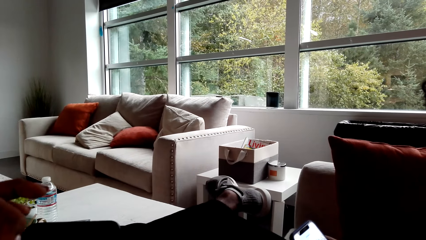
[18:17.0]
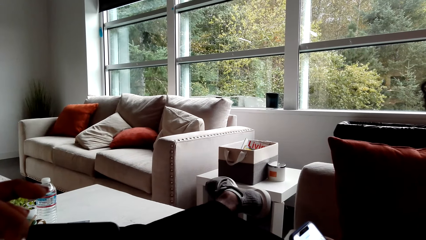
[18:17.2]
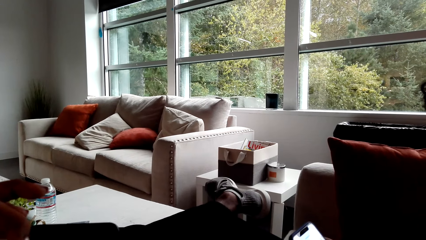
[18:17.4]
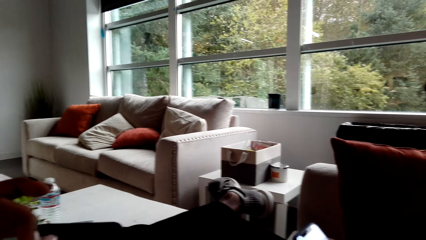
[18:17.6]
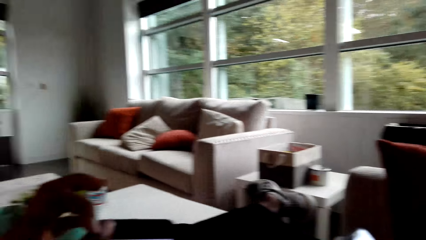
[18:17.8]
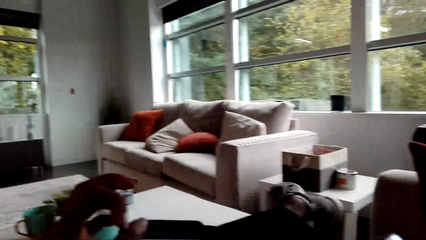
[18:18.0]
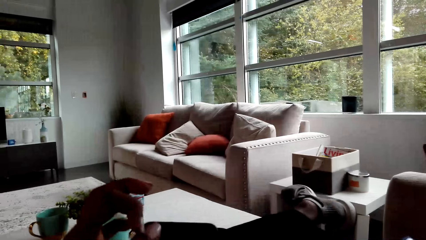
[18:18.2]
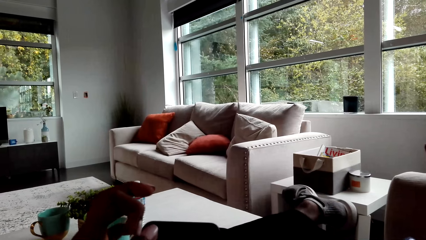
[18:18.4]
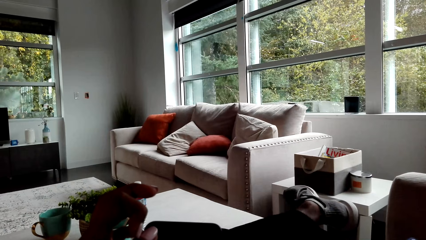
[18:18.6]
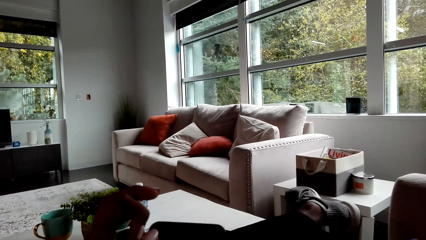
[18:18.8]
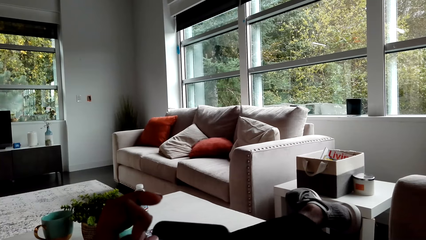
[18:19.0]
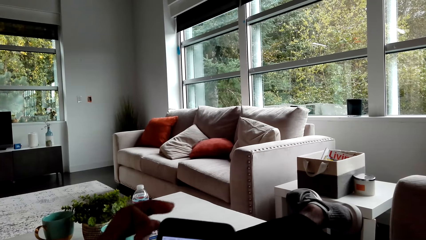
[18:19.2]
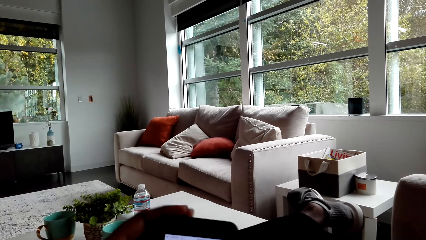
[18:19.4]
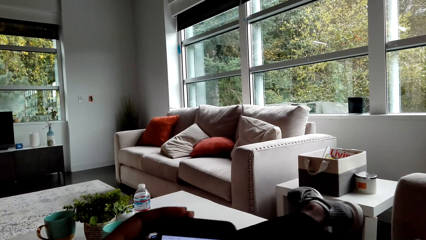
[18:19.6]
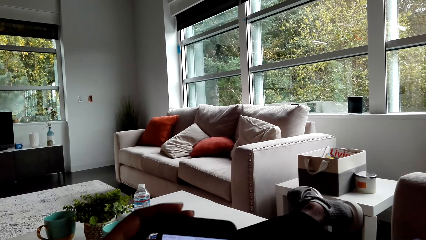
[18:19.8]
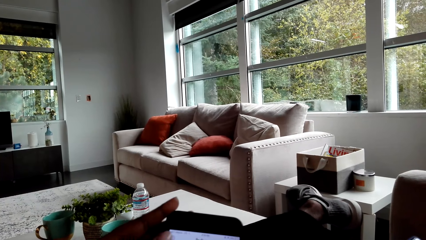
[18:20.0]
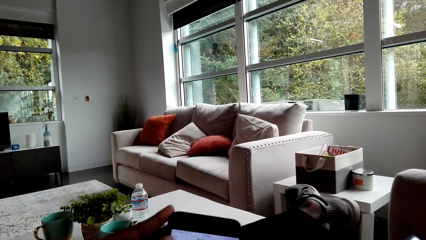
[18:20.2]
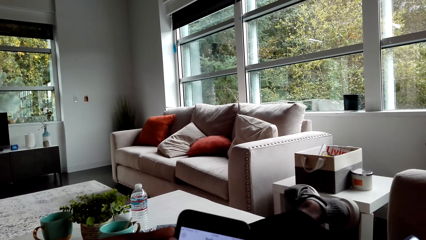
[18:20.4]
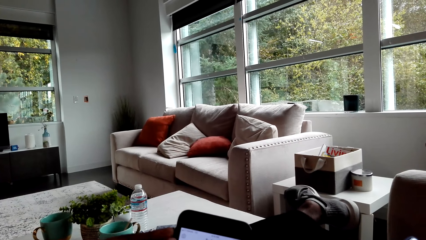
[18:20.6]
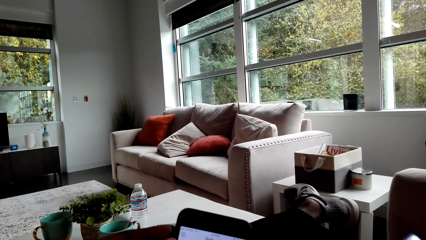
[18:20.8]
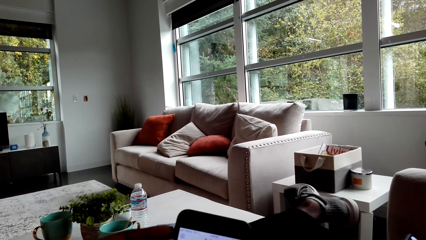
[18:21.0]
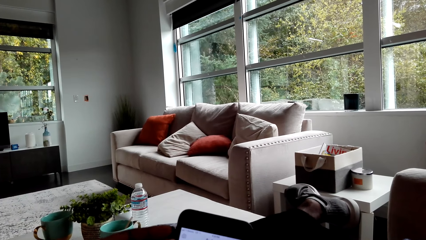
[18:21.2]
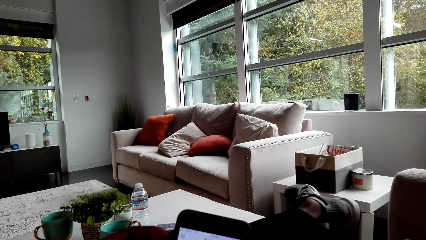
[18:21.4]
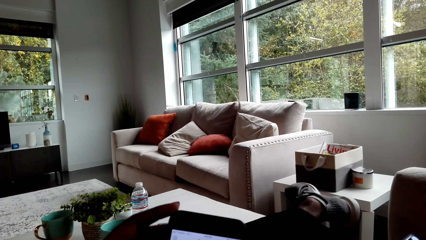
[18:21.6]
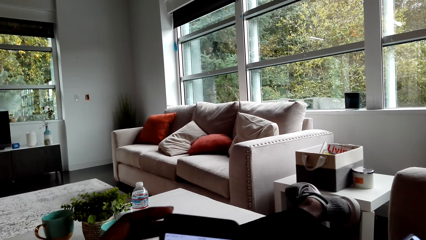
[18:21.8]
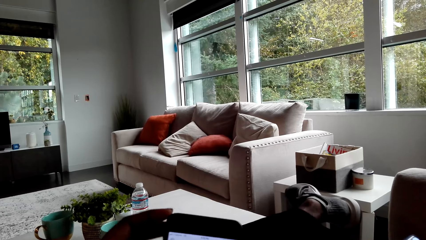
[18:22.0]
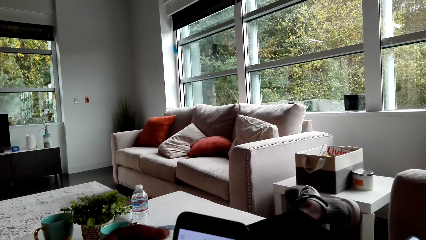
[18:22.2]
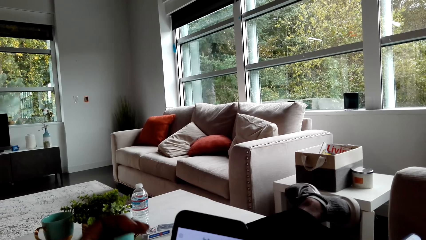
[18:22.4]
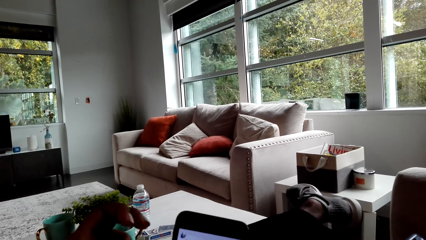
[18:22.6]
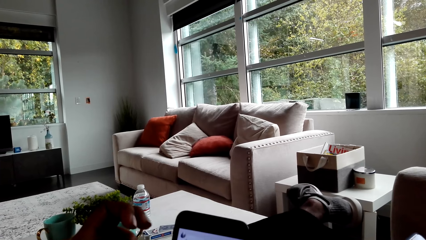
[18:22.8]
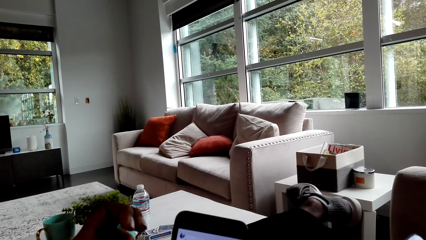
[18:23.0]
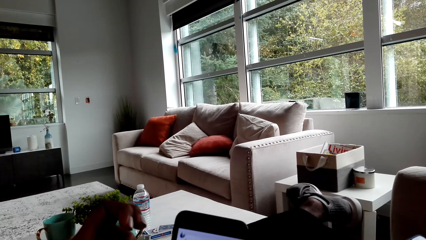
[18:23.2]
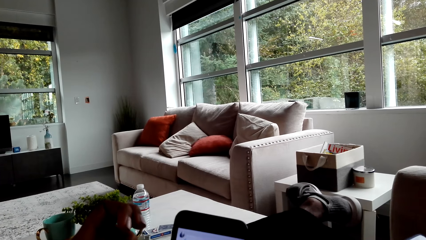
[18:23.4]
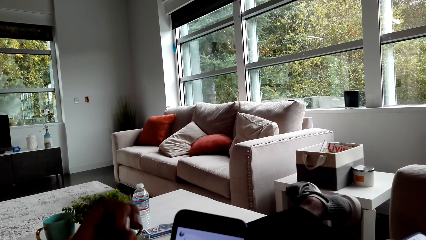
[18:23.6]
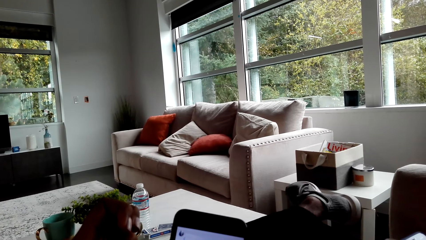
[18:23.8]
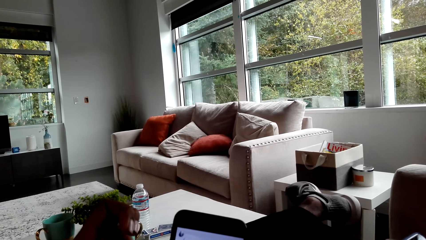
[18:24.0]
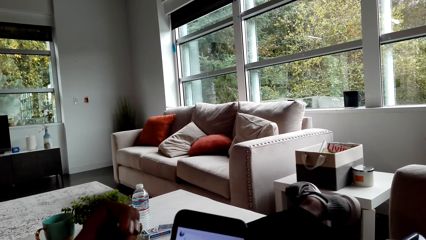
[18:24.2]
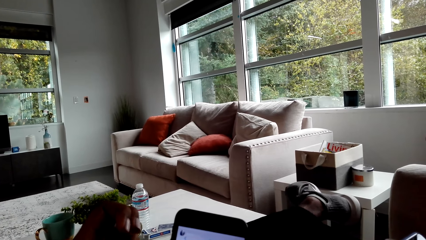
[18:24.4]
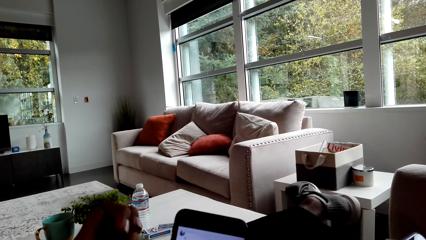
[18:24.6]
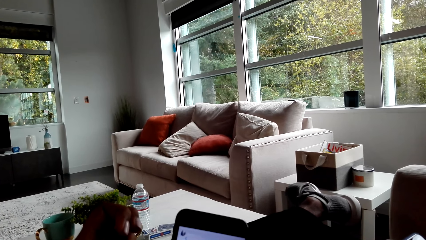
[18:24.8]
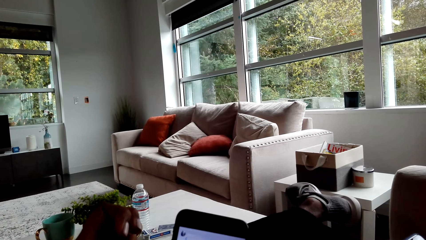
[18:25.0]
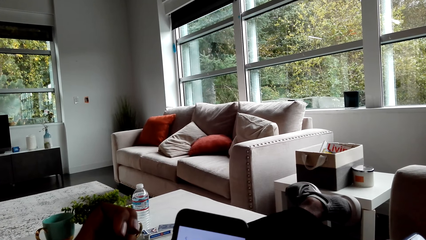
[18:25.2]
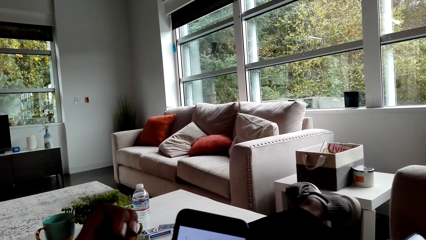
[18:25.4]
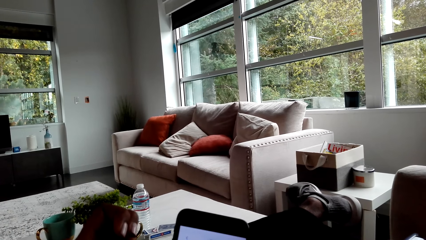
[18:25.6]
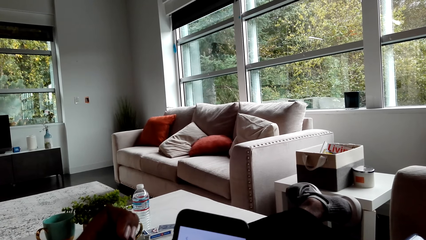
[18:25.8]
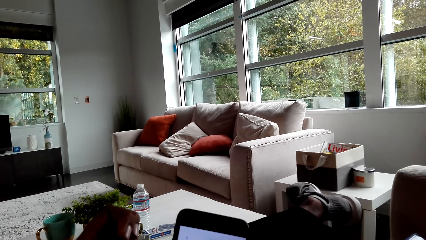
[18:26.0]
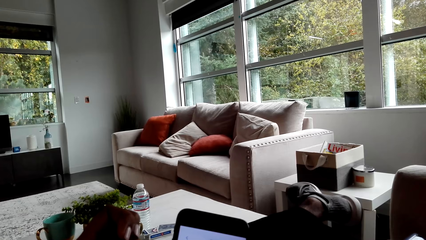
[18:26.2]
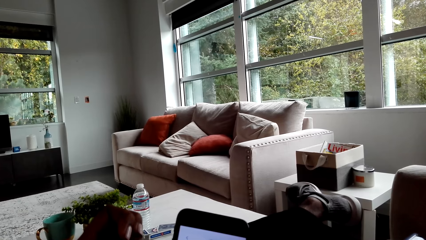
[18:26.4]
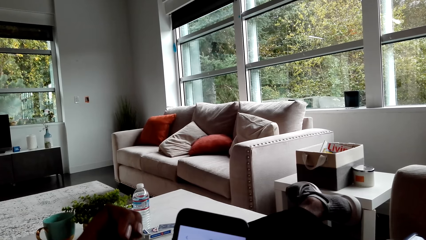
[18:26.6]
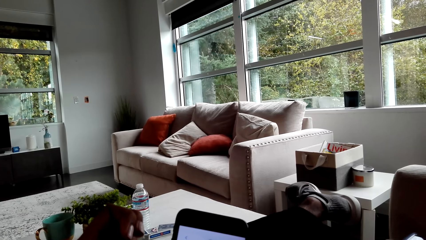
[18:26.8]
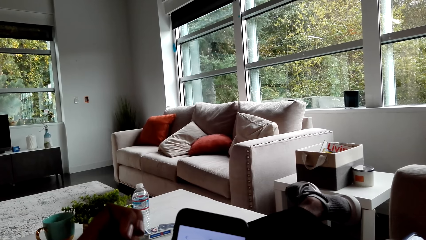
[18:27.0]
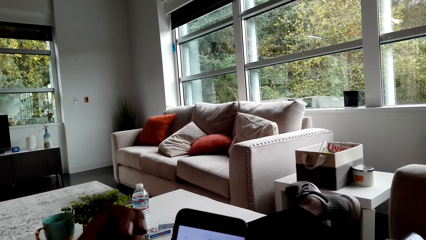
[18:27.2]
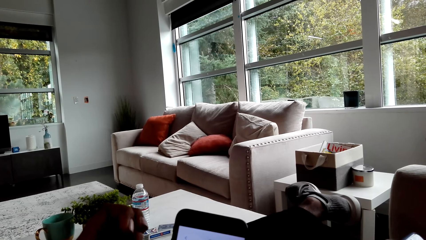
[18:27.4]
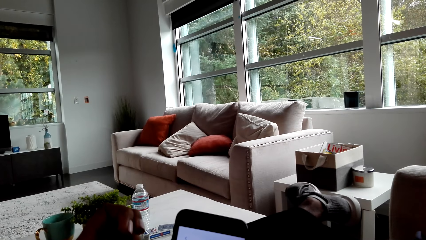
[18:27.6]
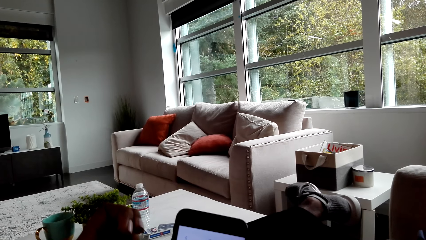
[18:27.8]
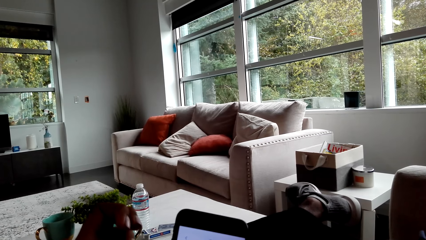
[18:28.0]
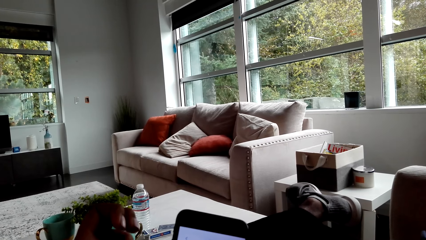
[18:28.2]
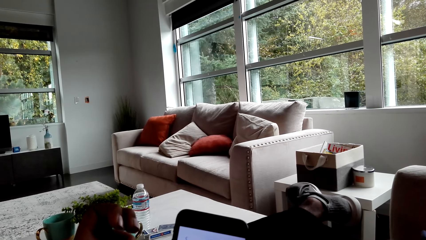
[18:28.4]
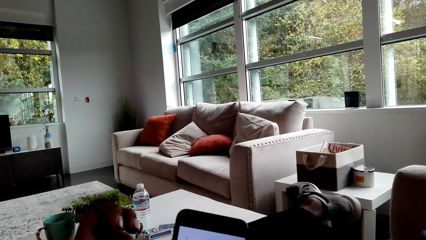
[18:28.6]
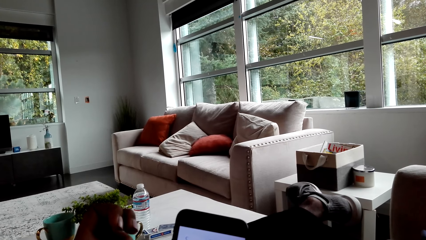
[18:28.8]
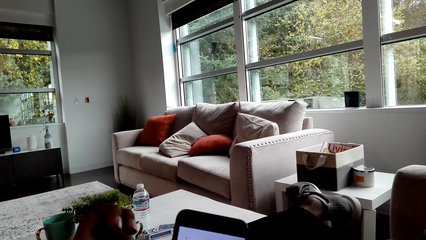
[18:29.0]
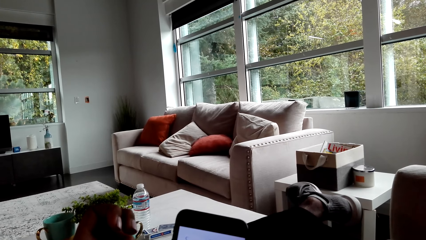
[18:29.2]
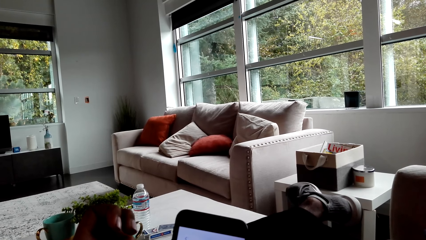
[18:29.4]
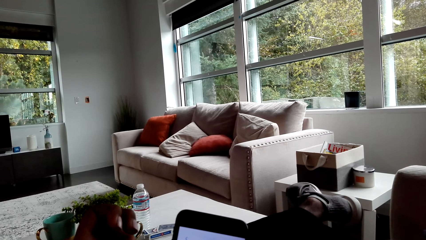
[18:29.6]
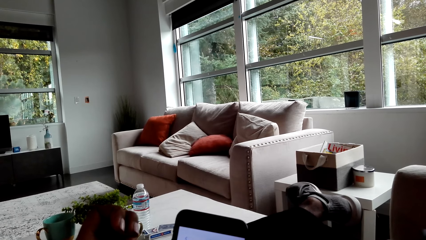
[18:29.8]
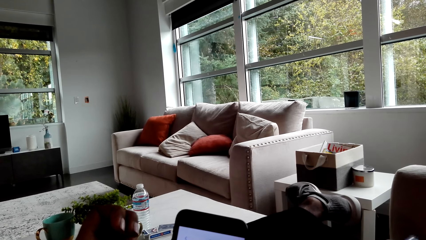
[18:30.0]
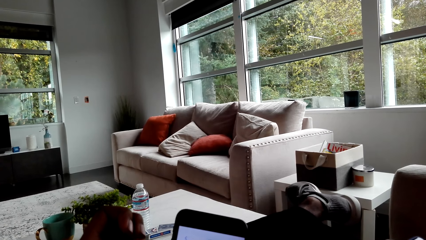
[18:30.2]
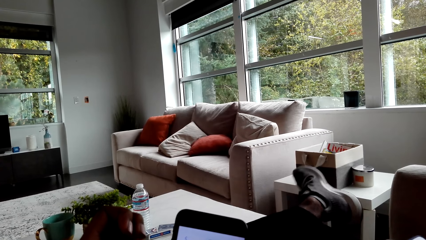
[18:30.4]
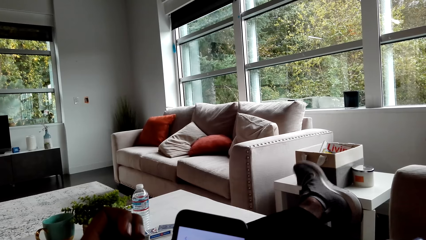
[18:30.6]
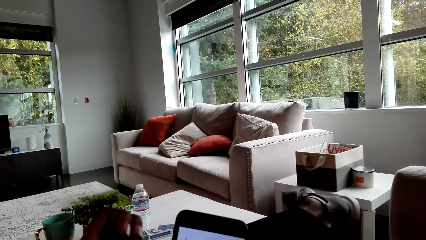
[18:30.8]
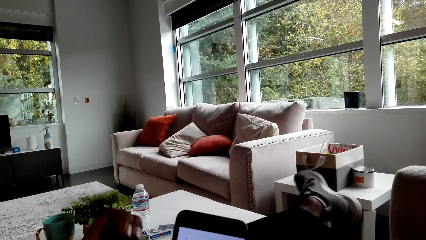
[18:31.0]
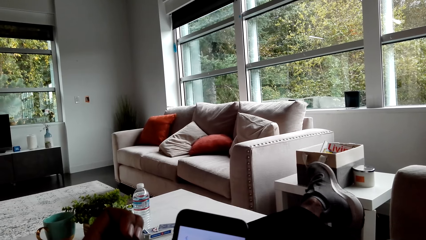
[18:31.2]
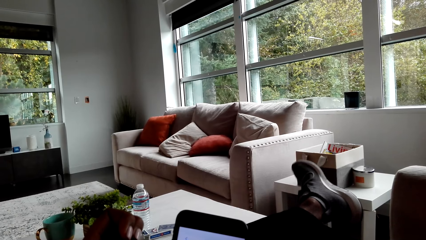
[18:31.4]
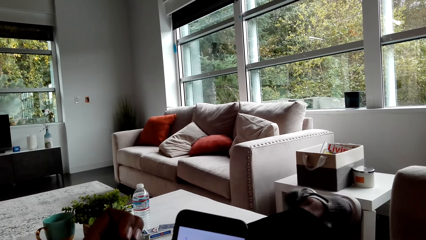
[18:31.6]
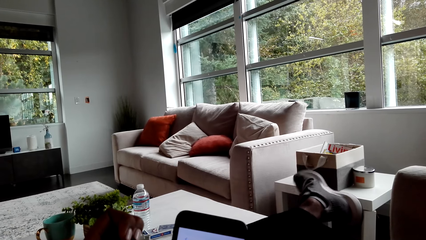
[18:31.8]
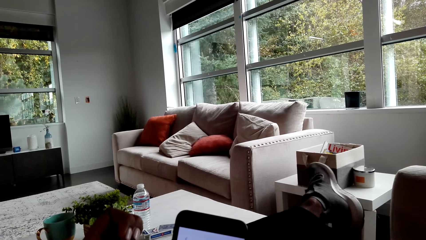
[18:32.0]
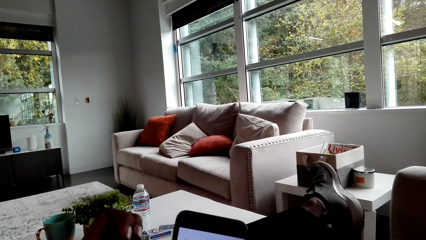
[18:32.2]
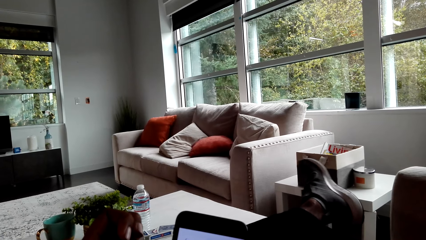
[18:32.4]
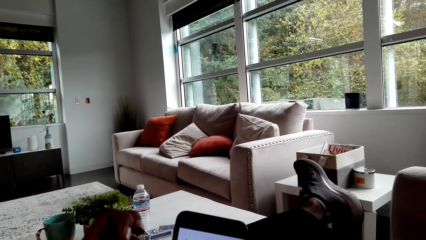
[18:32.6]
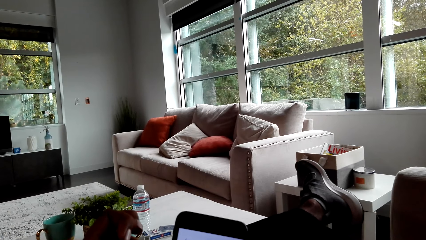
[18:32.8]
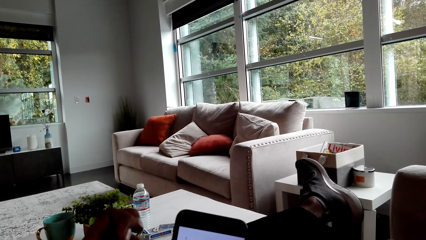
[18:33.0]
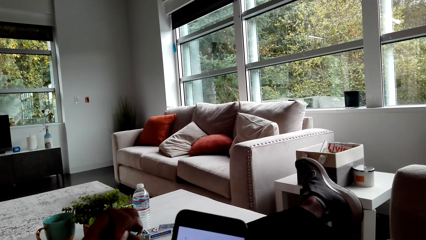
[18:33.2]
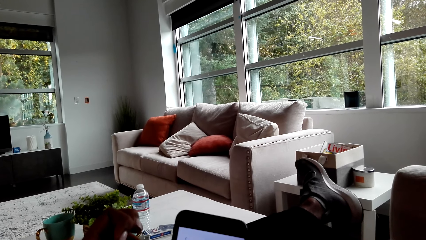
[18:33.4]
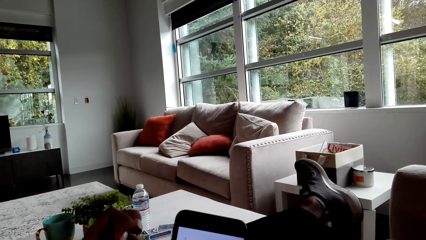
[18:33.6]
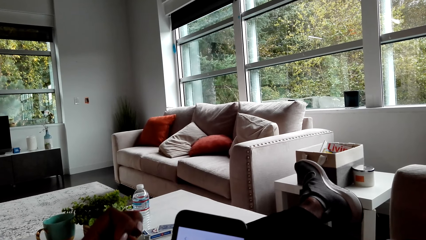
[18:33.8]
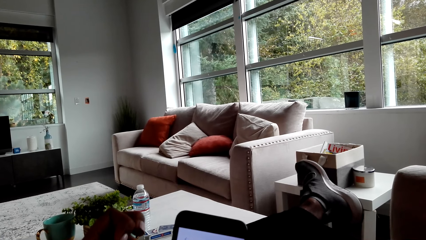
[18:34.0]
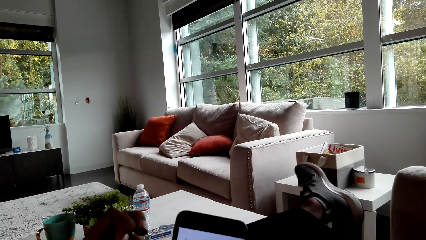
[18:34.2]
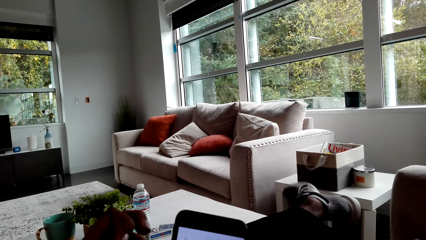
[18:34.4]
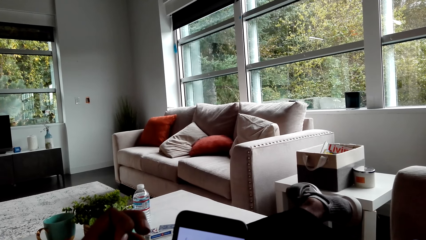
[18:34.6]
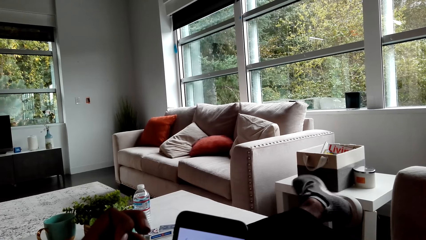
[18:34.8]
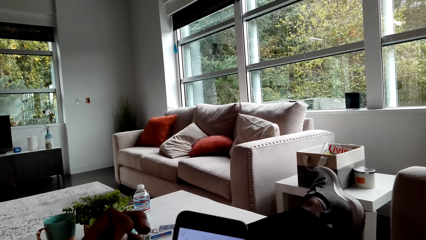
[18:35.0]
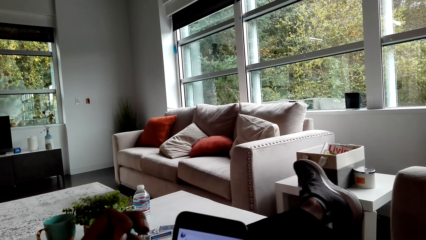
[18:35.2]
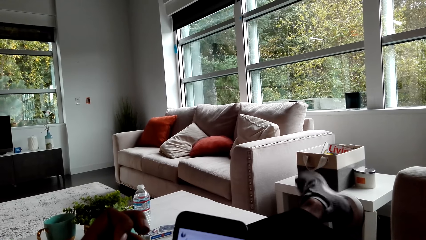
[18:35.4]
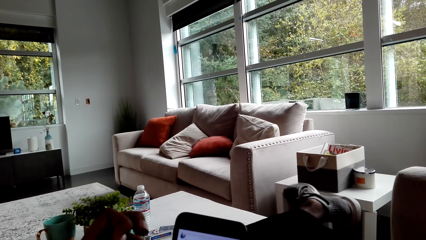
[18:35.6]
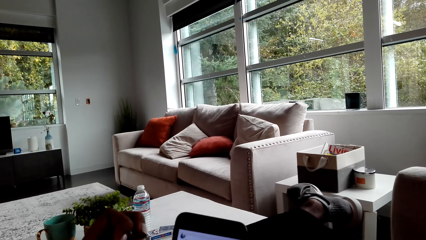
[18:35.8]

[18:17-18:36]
The camera wearer holds the mobile phone. They rub the fingers. They stare at the phone. A person moves the feet.
